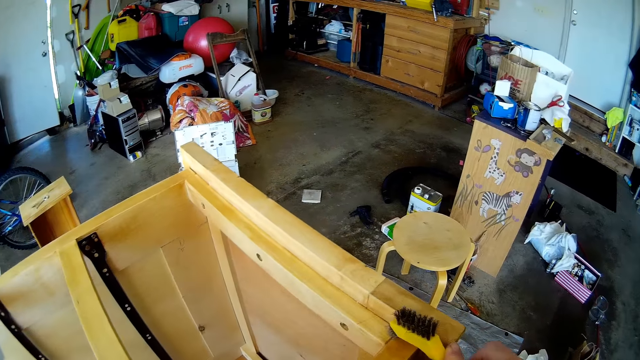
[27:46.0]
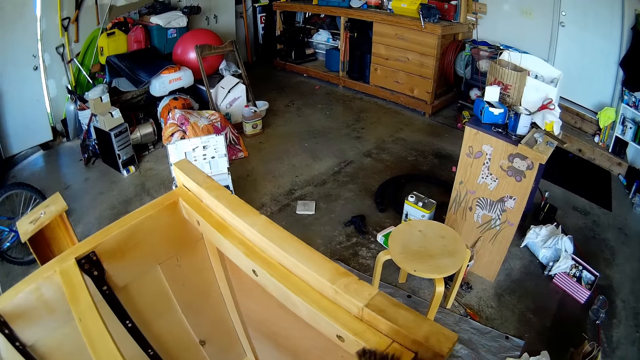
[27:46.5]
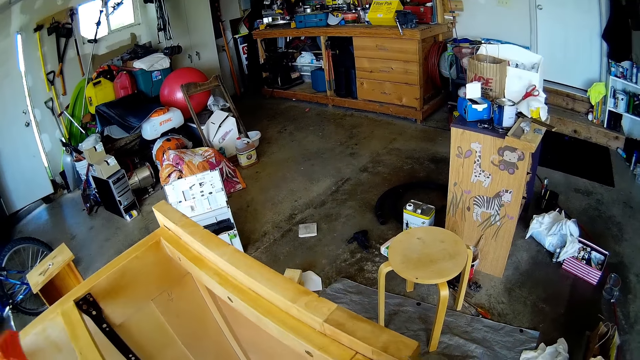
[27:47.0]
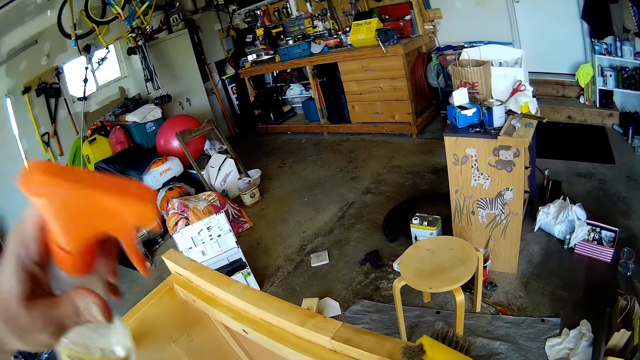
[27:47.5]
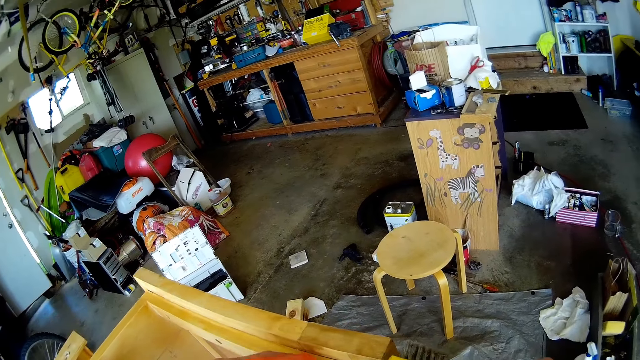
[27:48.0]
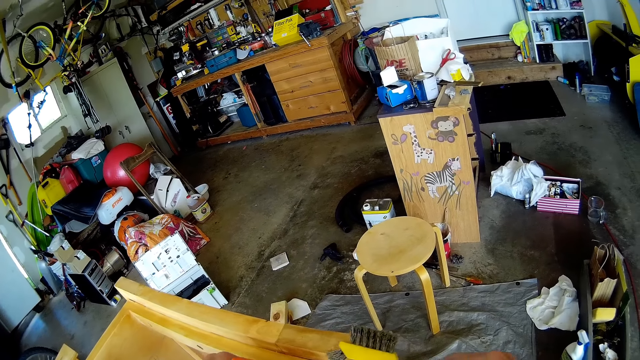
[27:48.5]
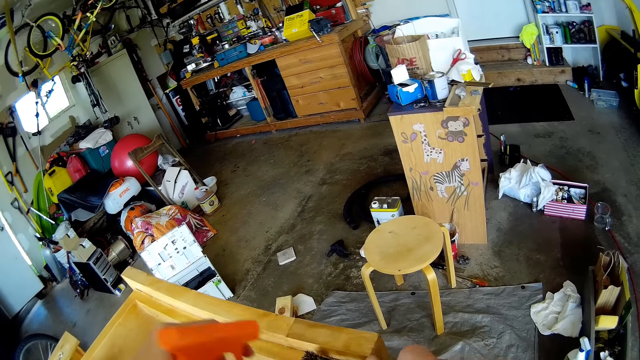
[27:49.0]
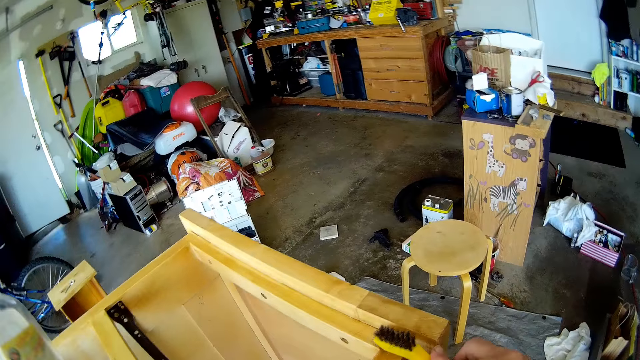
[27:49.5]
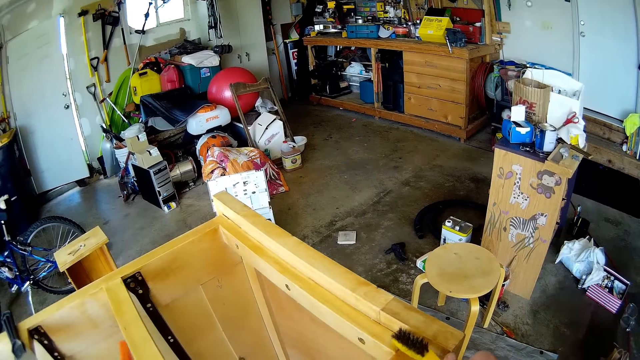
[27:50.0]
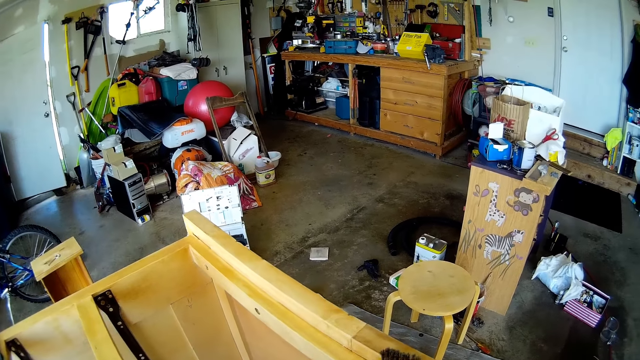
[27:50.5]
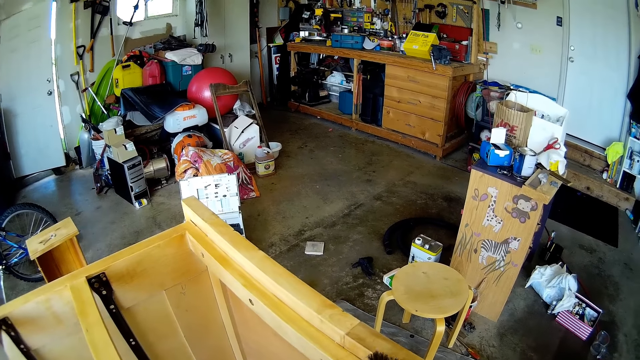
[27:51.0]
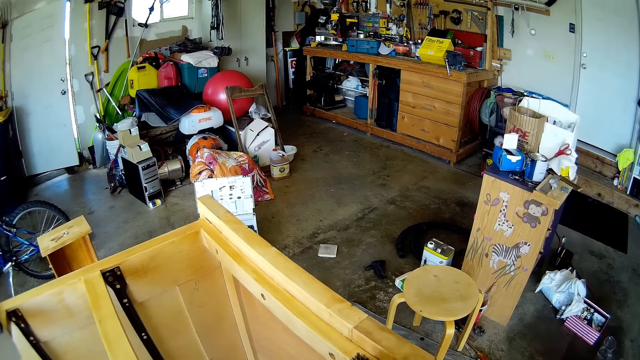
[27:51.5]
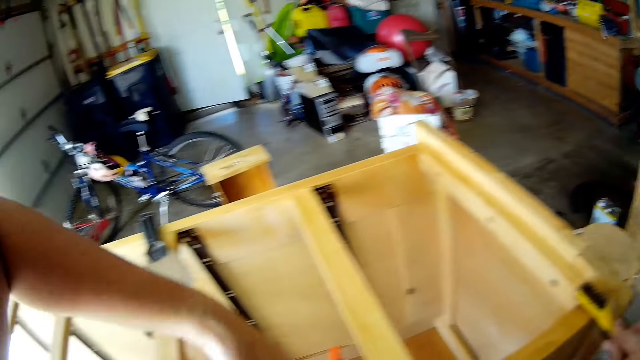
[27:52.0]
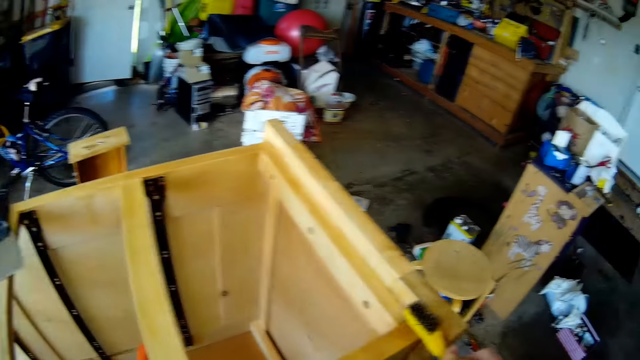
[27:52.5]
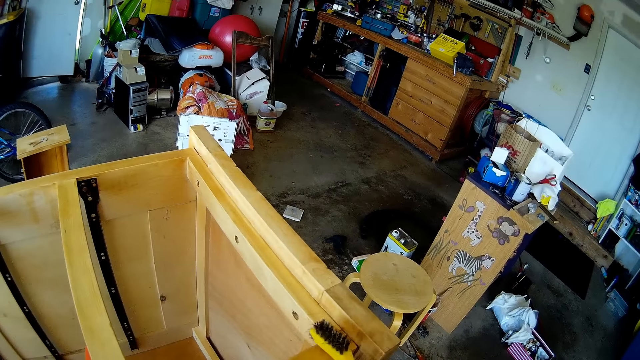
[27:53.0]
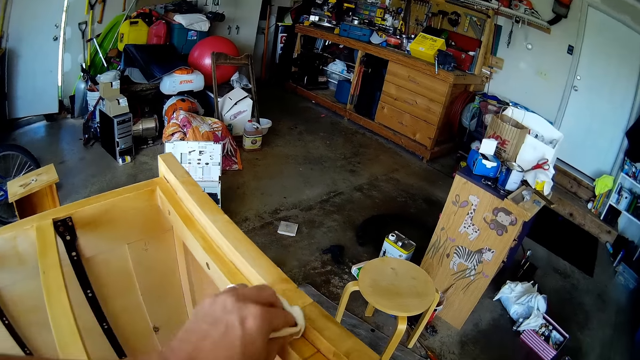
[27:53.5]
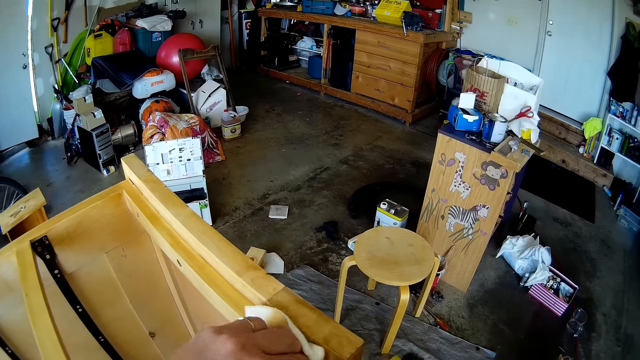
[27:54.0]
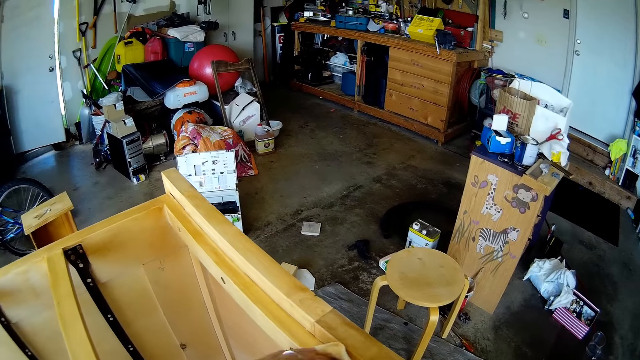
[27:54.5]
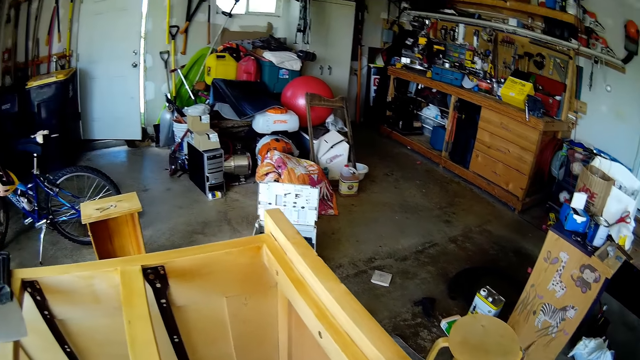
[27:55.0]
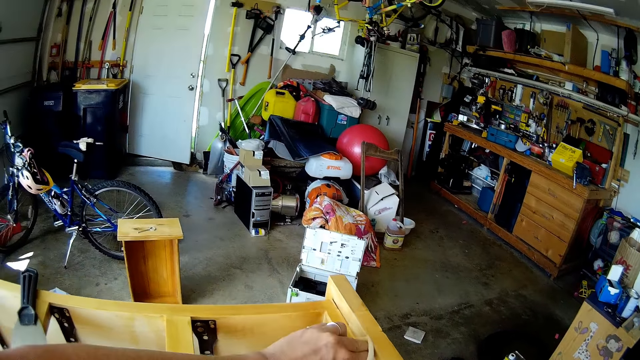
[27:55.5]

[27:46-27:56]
The camera wearer sprays on the chest of drawers. They brush the chest of drawers with a brush. They put down the spray bottle, pick up a cloth, and wipe the chest of drawers with the cloth.

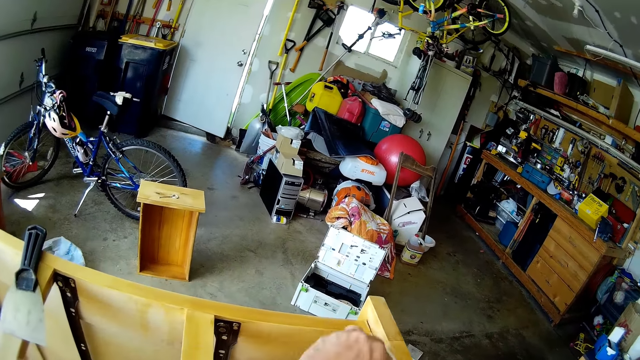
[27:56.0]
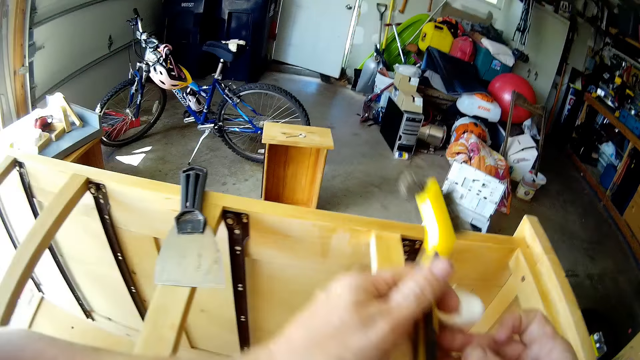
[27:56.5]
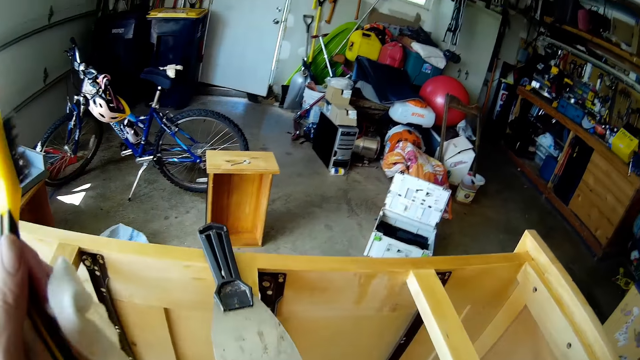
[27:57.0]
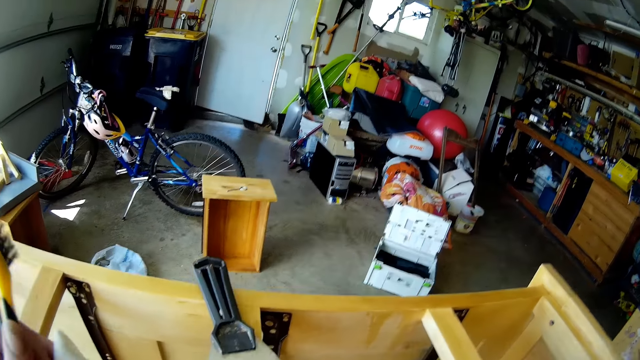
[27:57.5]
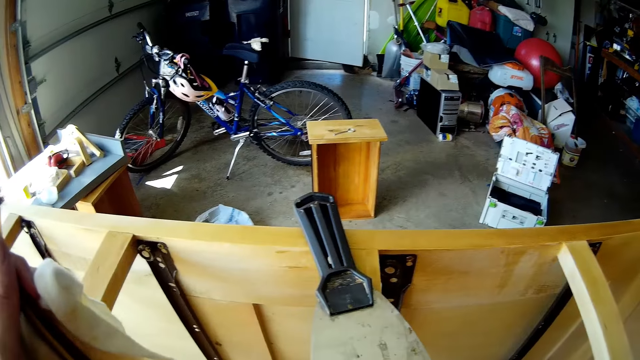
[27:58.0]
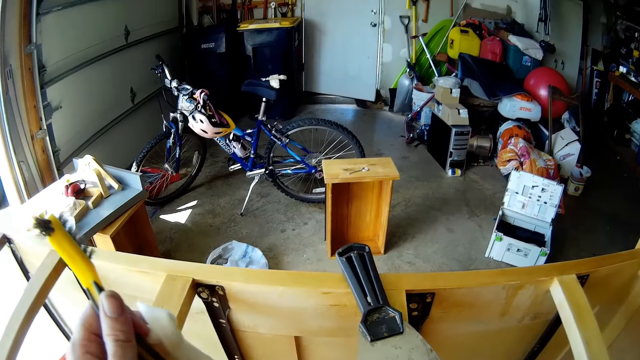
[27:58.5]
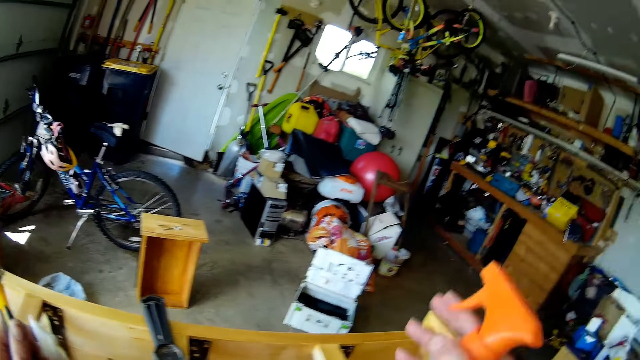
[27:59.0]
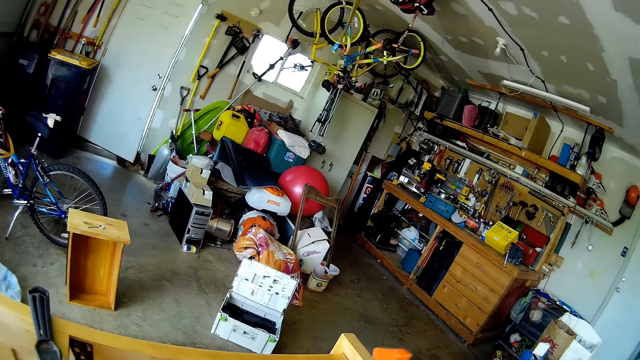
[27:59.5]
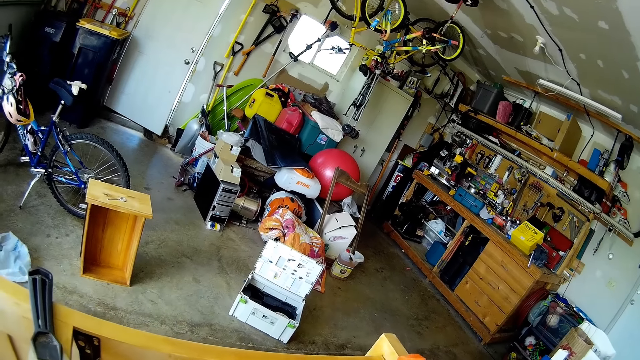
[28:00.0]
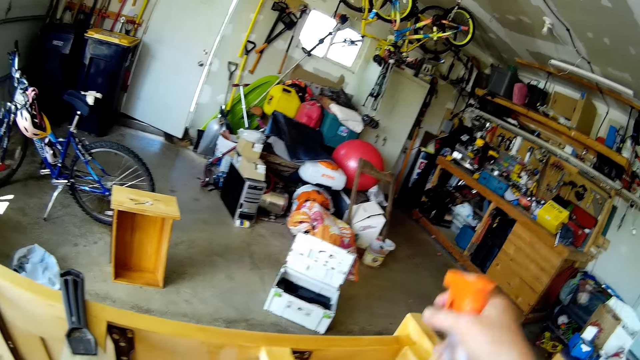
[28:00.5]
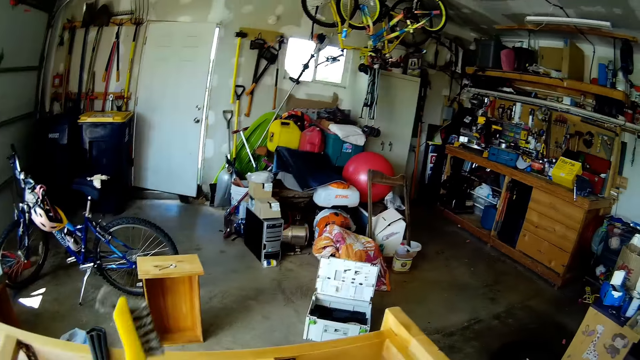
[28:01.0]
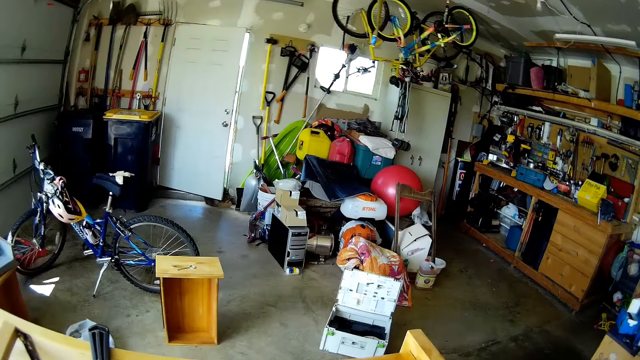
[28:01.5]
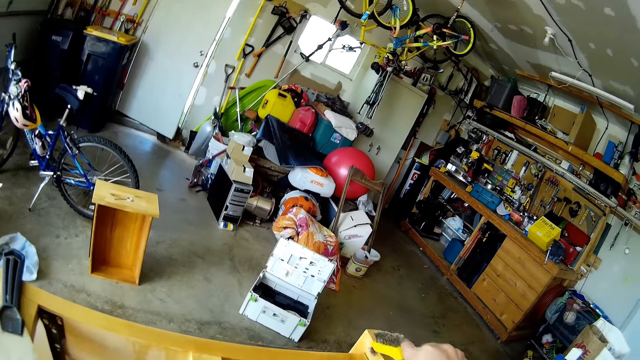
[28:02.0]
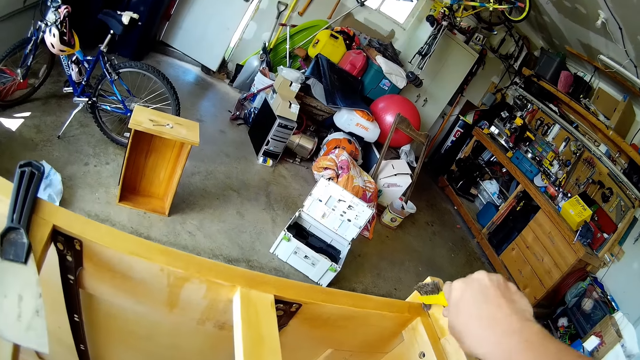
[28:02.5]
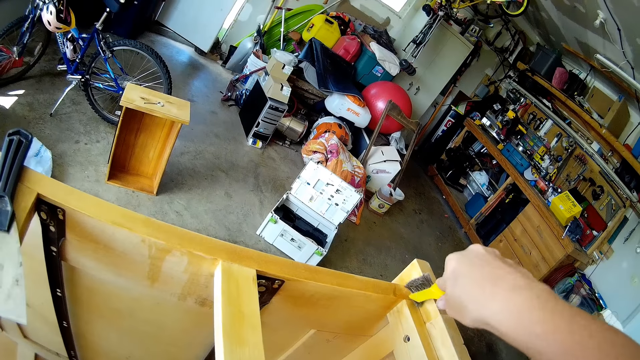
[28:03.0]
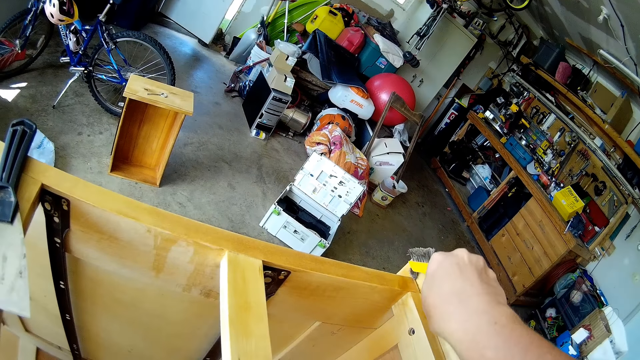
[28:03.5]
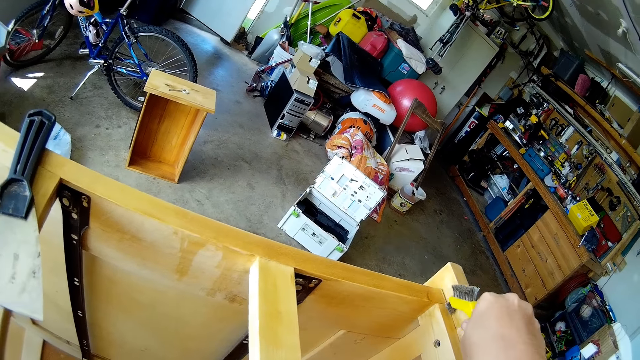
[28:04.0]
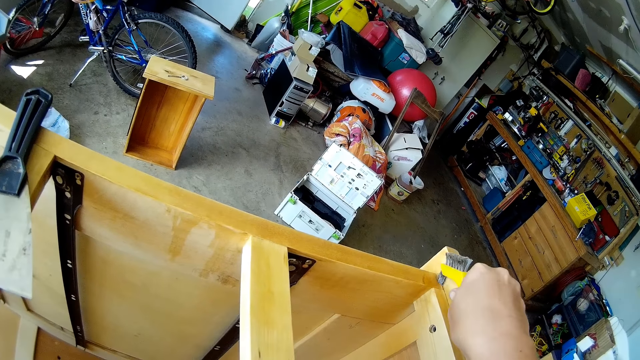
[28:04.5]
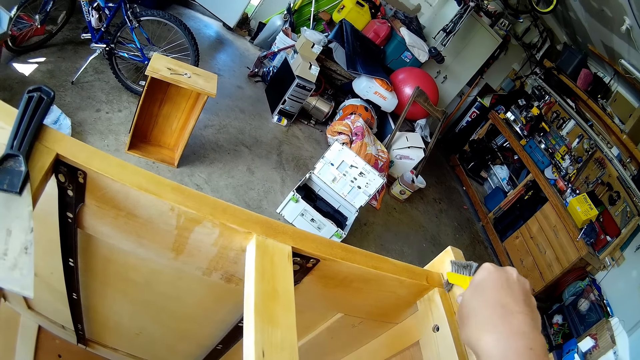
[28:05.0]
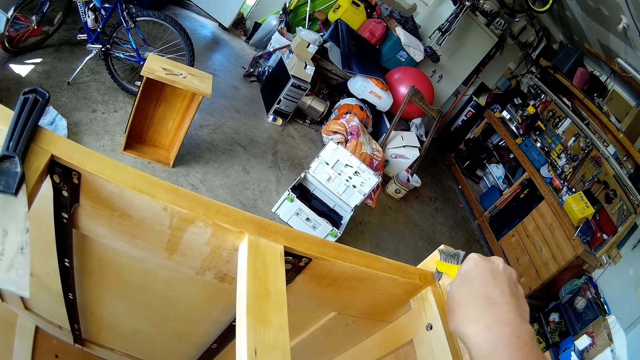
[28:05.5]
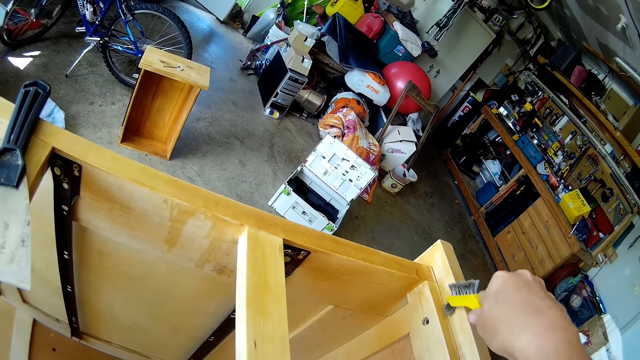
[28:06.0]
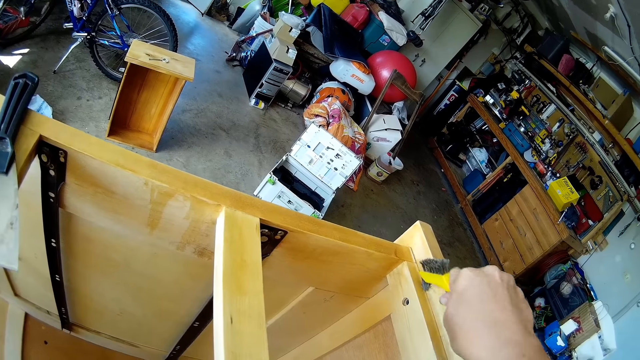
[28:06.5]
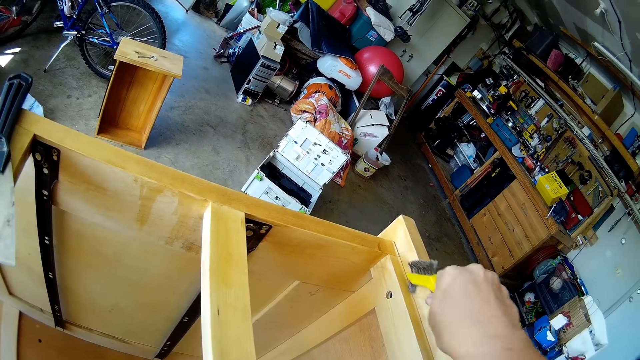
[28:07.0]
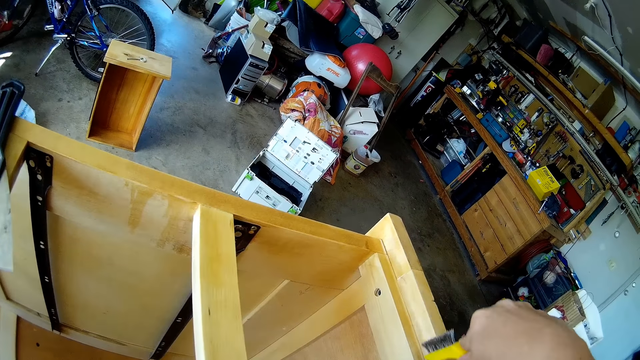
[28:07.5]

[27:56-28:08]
The camera wearer holds the brush with a hand. They move around. They pick up the spray bottle and spray on the chest of drawers. They place the spray on the other hand. They brush the chest of drawers with the brush.
